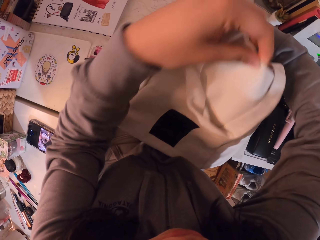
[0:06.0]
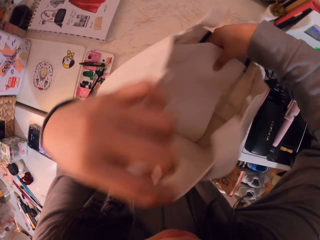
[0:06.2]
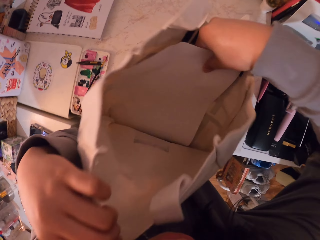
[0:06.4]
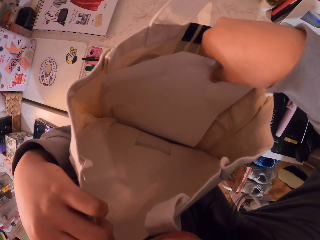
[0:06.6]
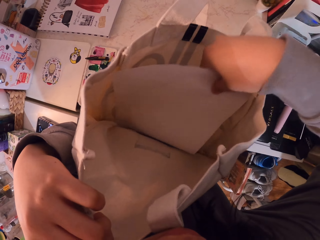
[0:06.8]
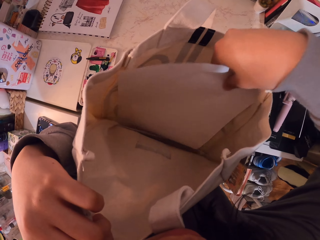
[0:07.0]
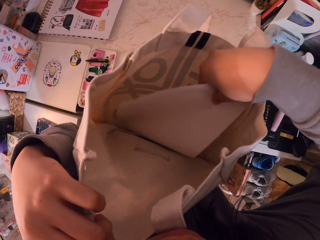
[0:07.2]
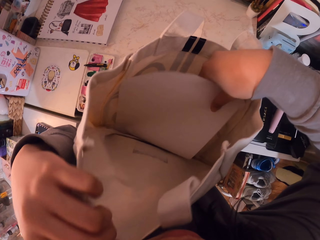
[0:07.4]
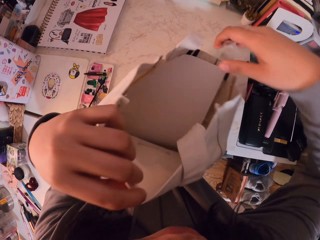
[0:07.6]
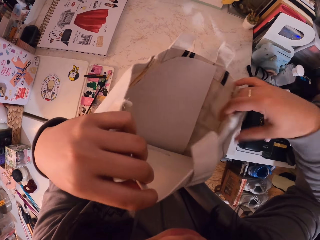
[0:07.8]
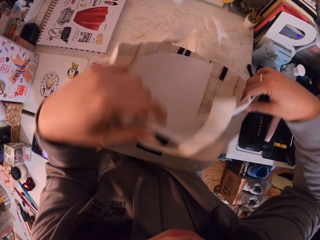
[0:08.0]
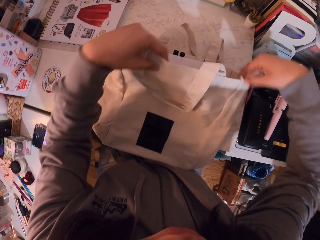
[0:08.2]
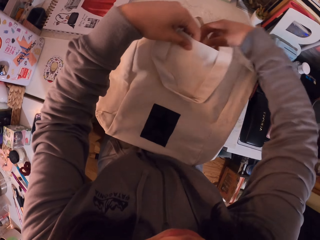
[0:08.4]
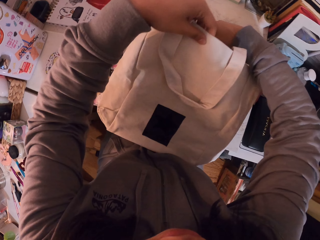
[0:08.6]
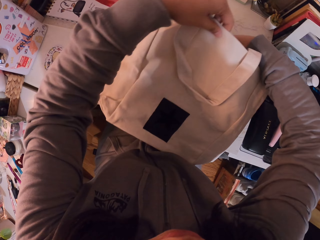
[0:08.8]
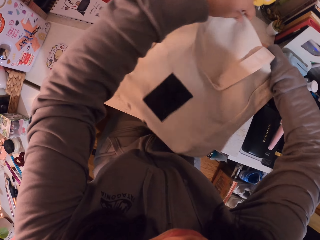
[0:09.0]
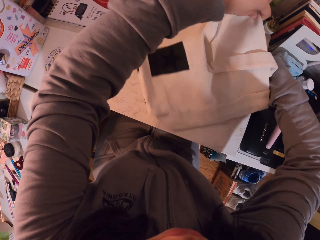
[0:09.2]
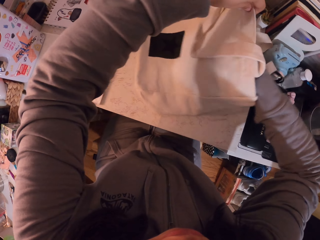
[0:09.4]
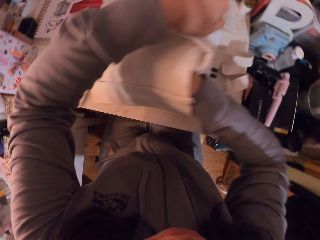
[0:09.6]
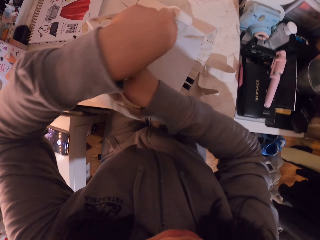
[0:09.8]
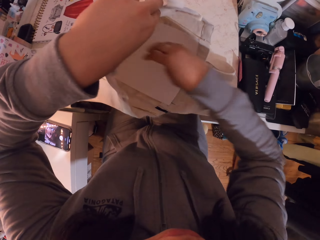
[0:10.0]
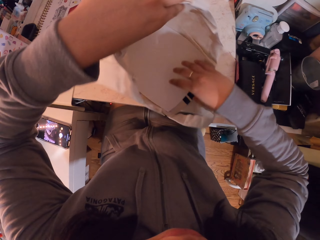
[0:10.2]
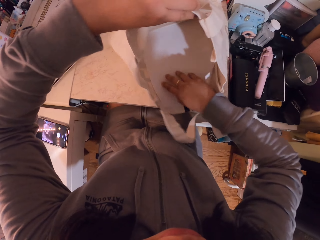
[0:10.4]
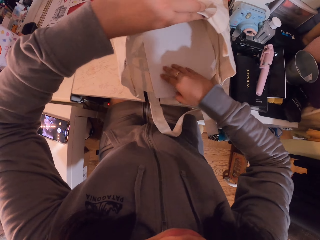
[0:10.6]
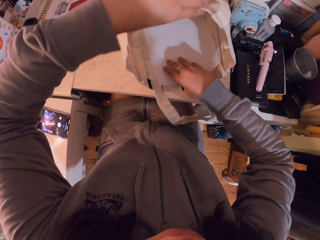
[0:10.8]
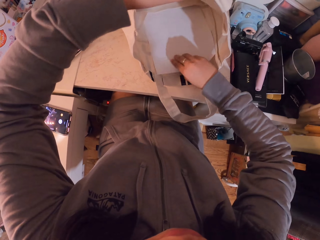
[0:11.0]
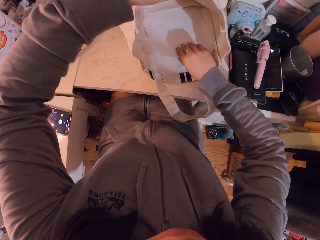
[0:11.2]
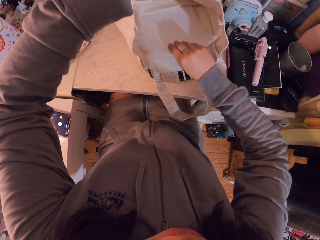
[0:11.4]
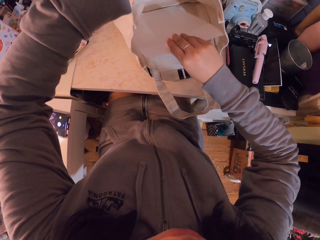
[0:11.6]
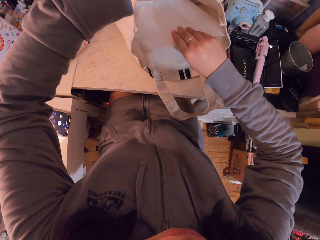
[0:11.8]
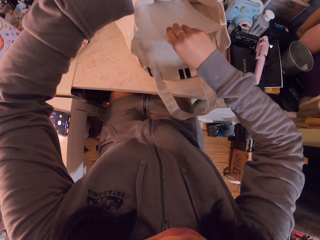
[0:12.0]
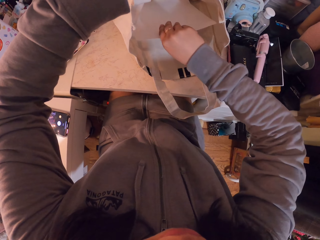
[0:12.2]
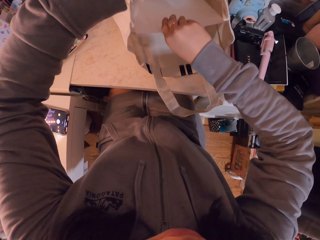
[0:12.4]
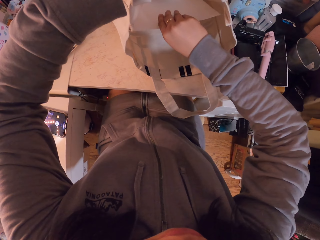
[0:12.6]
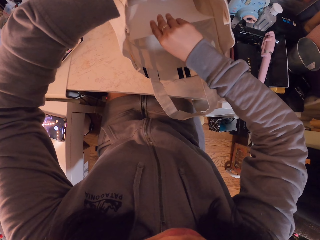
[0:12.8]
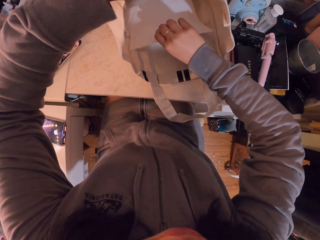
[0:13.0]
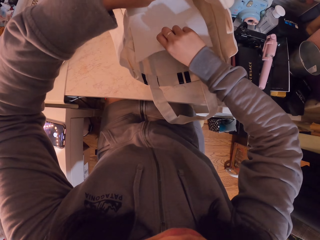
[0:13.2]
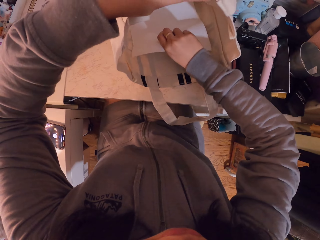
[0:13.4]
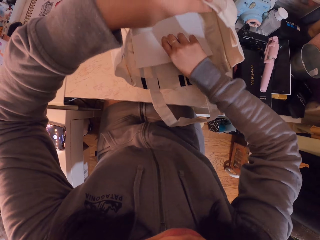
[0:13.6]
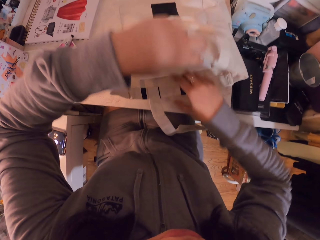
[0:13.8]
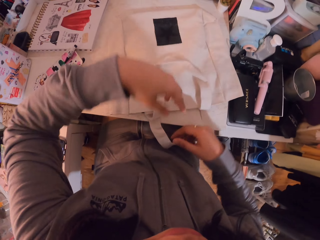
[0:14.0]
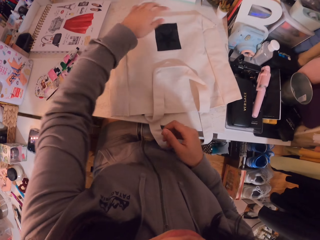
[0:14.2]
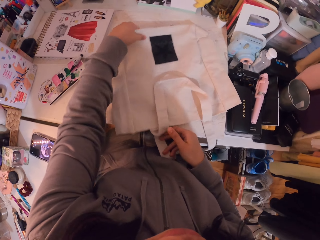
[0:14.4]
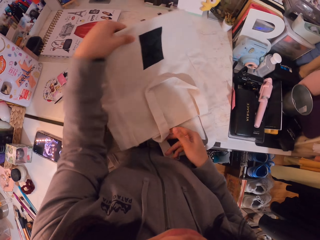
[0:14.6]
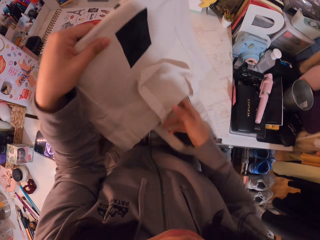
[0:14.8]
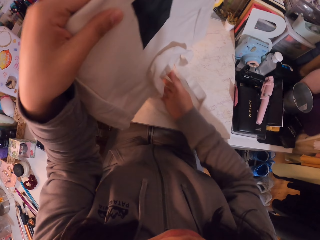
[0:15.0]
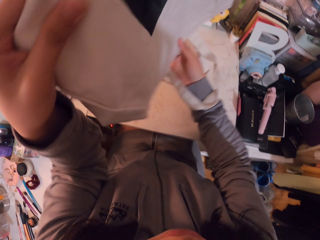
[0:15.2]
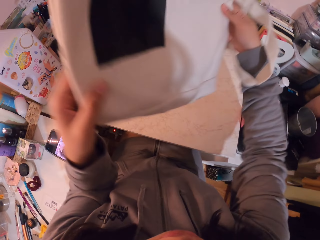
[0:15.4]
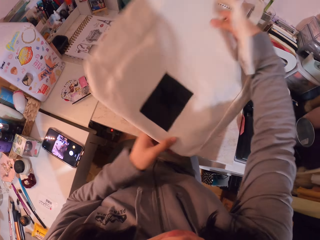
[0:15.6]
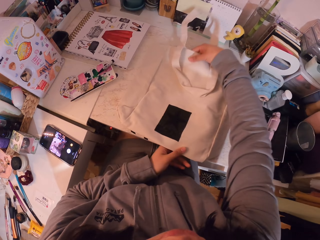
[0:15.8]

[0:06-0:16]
The camera wearer moves the canvas bag. She pushes the paper in the canvas bag. She moves her hand. She holds the bag. She puts the canvas bag down. She turns the canvas bag. She holds the paper in the canvas bag. She pushes the paper in the canvas bag. She closes the canvas bag. She moves her hand. She picks the canvas bag up. She puts the canvas bag down.

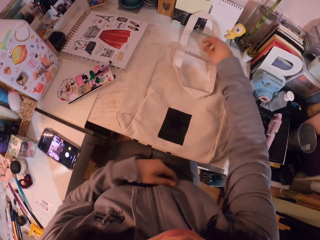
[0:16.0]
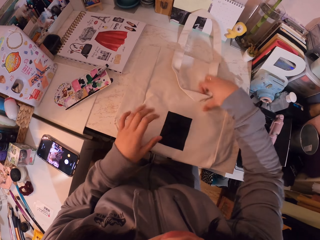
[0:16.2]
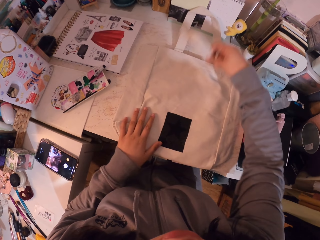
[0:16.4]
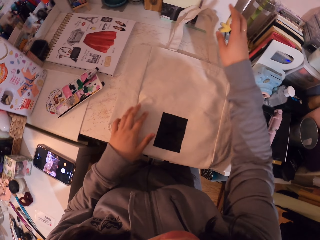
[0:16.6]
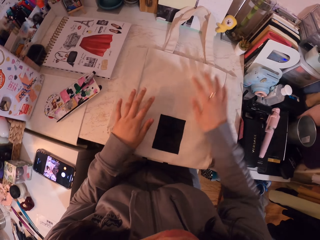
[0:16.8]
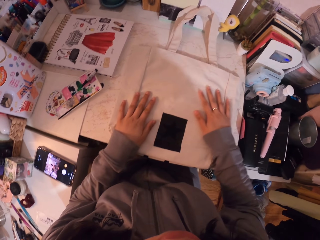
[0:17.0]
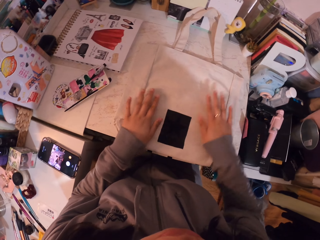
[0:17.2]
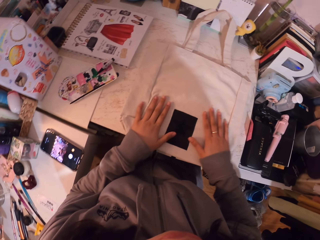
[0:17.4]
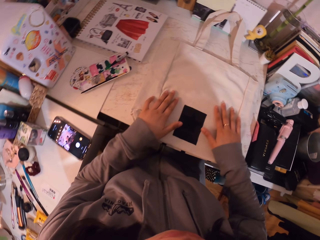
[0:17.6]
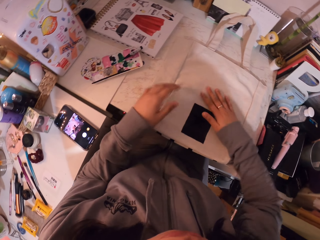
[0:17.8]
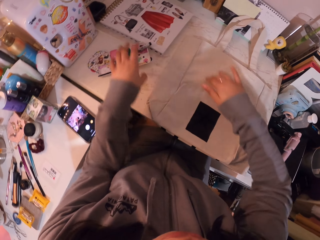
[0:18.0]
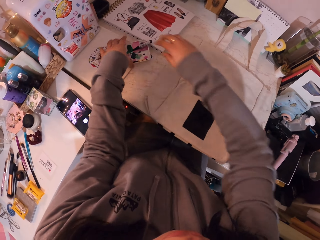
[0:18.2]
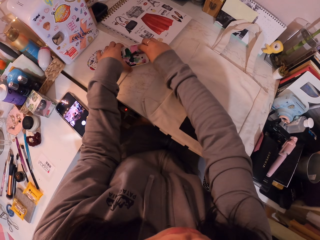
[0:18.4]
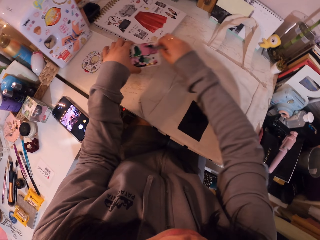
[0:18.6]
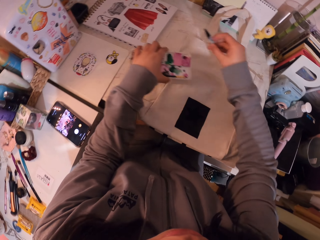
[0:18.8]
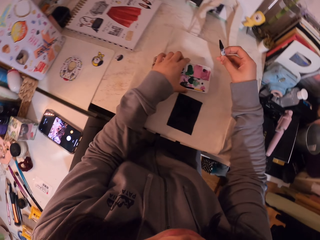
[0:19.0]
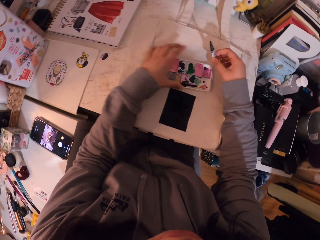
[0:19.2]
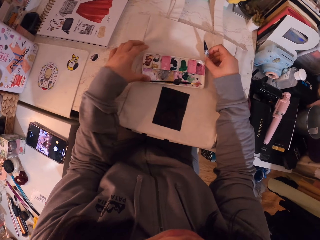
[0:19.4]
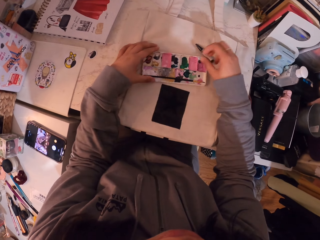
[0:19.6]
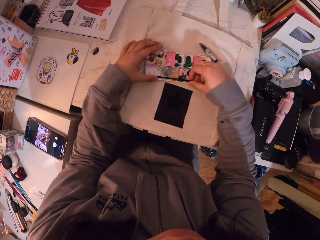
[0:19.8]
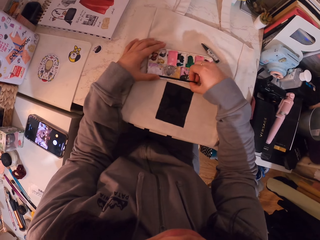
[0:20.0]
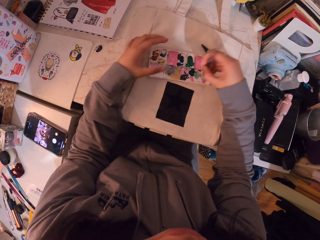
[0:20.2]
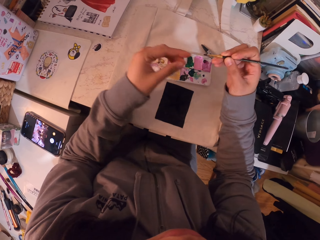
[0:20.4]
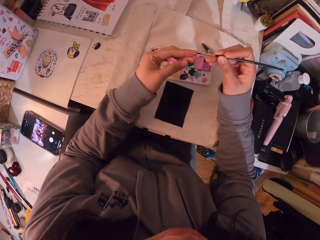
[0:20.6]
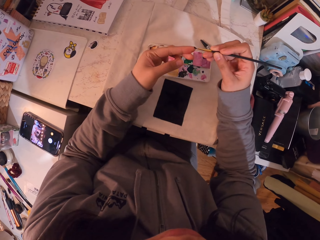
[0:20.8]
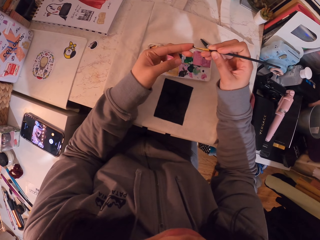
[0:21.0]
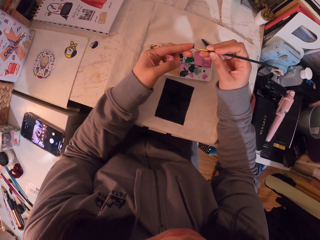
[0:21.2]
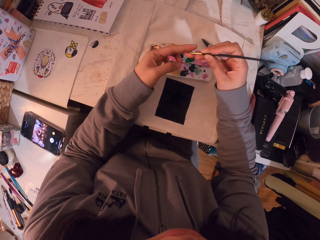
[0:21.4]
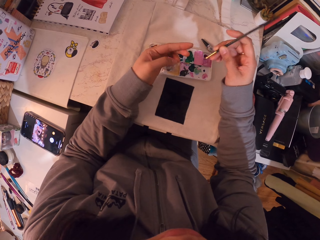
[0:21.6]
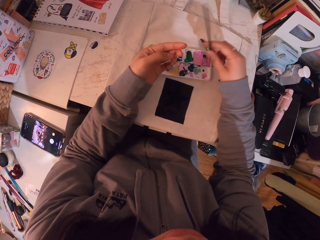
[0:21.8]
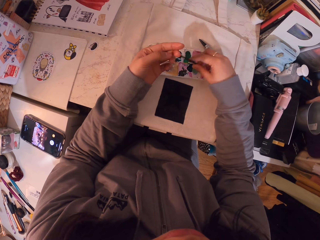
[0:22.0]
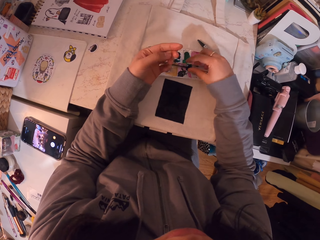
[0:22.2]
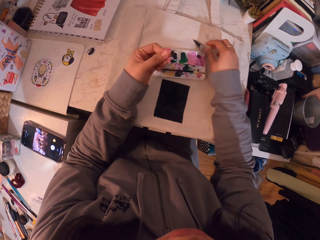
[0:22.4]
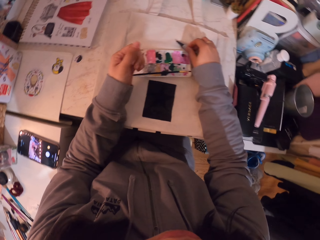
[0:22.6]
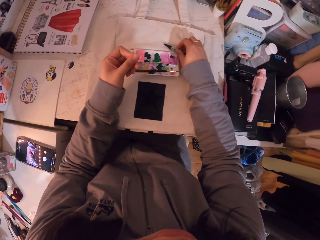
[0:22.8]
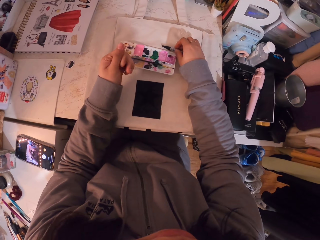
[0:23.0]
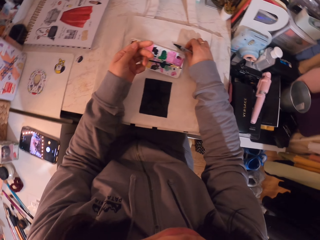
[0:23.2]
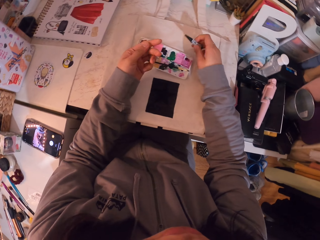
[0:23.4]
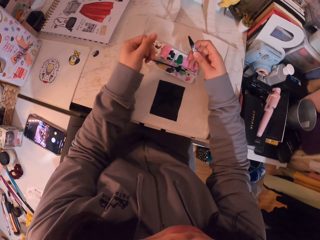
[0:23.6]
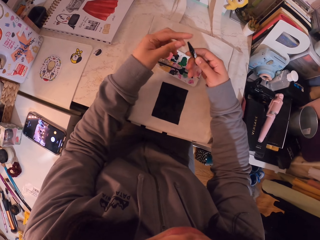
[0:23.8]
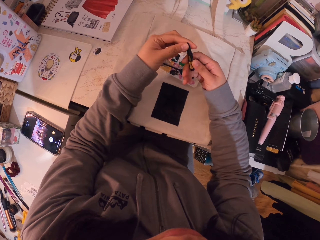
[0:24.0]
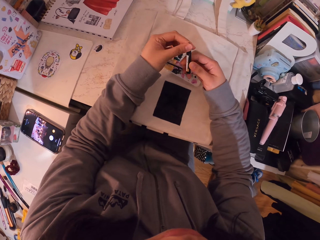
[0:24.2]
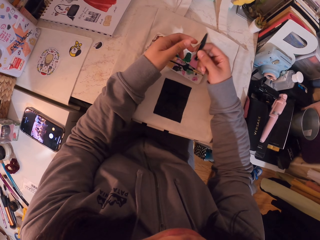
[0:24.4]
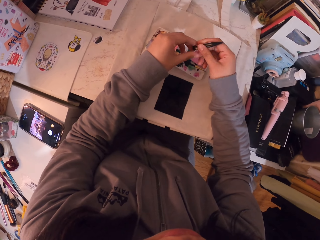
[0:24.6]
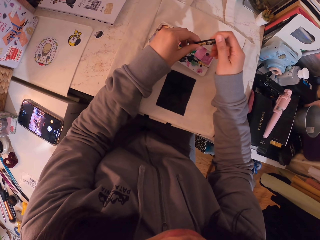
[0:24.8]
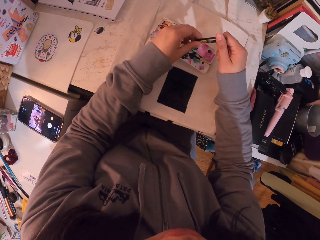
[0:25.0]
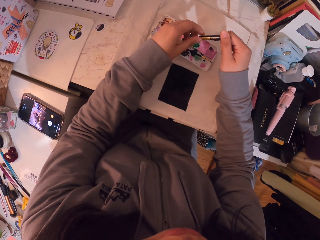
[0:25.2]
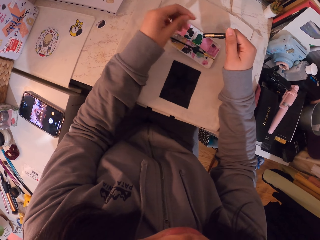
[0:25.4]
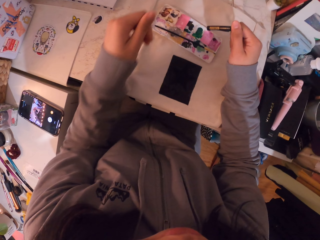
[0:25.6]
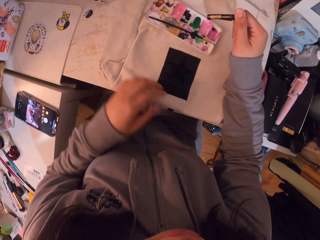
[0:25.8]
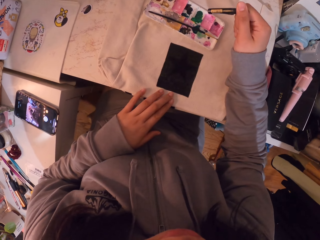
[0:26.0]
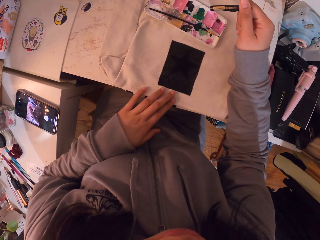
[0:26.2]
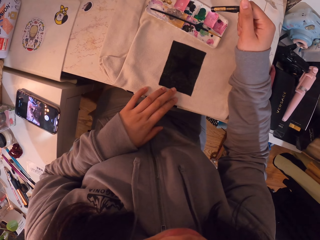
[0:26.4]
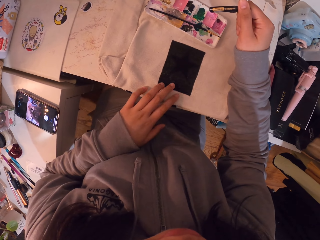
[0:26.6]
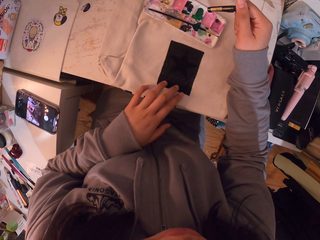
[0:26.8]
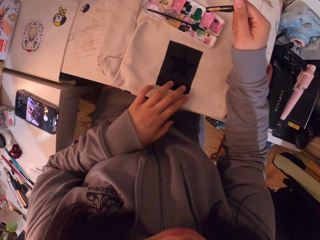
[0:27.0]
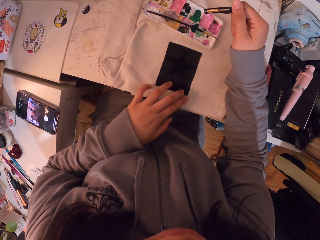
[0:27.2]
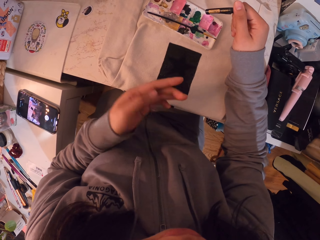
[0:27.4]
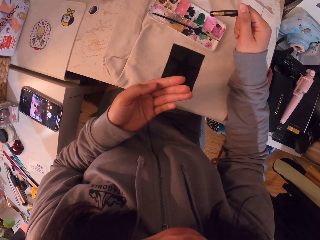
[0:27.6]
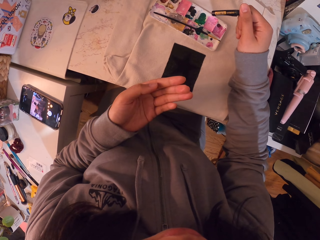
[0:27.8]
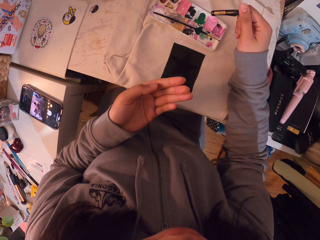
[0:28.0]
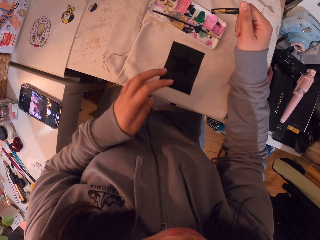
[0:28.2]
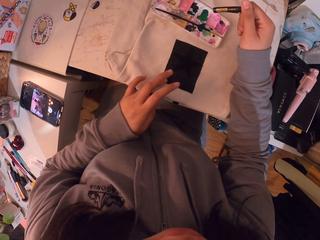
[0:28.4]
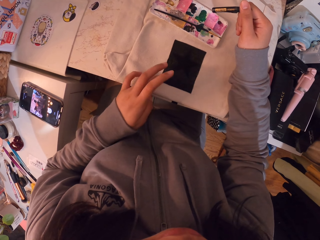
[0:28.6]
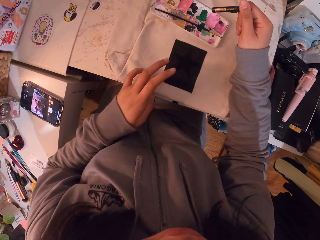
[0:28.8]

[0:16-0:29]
The camera wearer touches the canvas bag. She moves her hands. She picks up the ink box or set of paint and brush. She holds the ink pen. She puts the ink box down. She puts the ink pen down. She picks up a brush. She rubs the brush on her finger. She puts the brush down. She scratches her fingers. She picks up the ink pen or black paint. She moves her hand. She holds the ink pen. She moves her hand. She places her hand on the canvas bag. She touches the canvas bag. She moves her hand. She moves her hand again.
